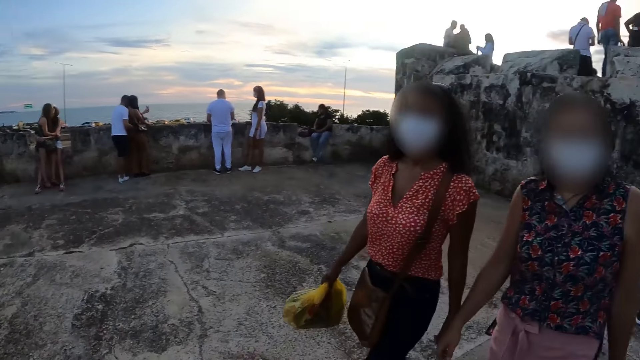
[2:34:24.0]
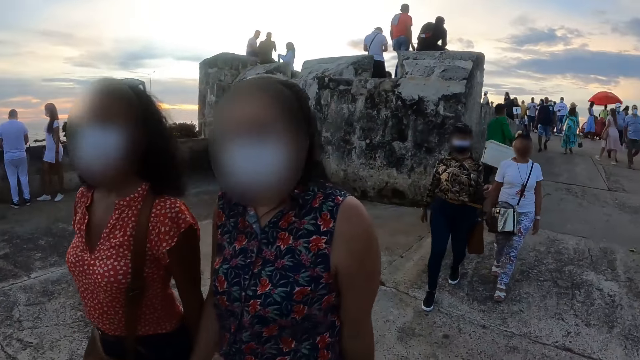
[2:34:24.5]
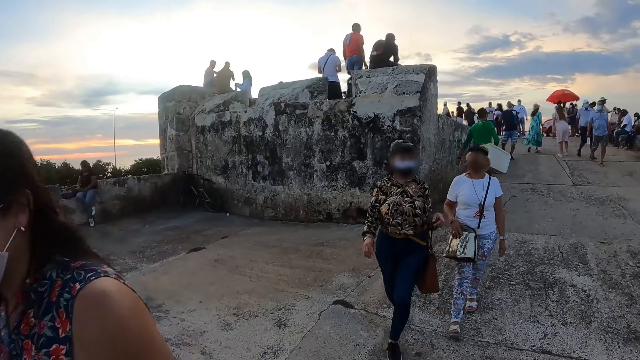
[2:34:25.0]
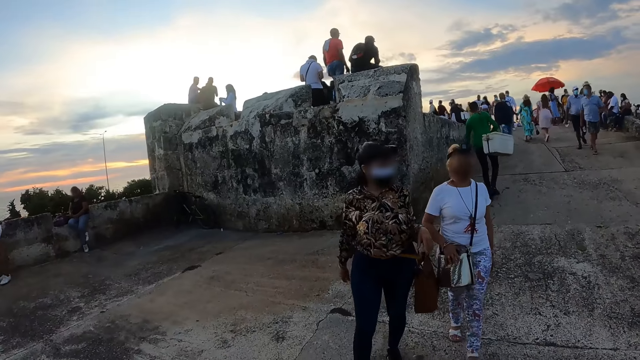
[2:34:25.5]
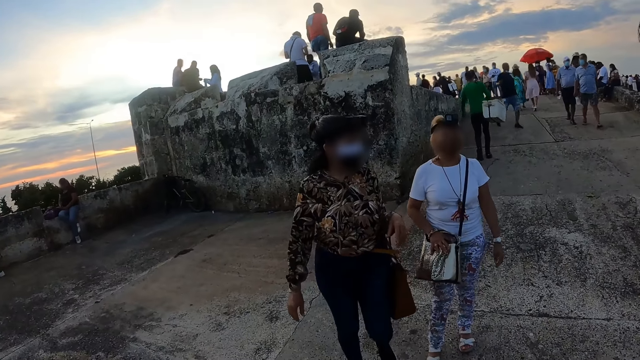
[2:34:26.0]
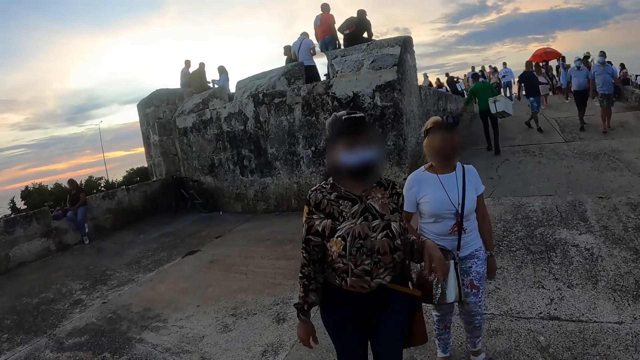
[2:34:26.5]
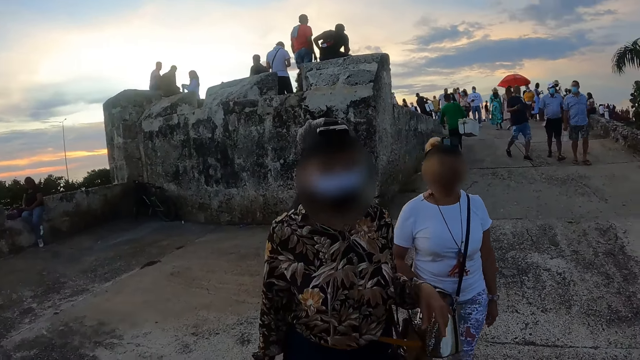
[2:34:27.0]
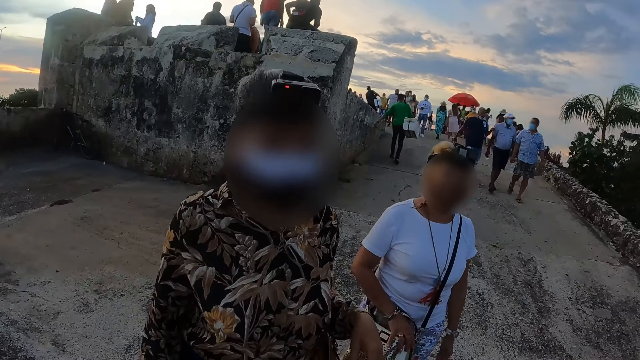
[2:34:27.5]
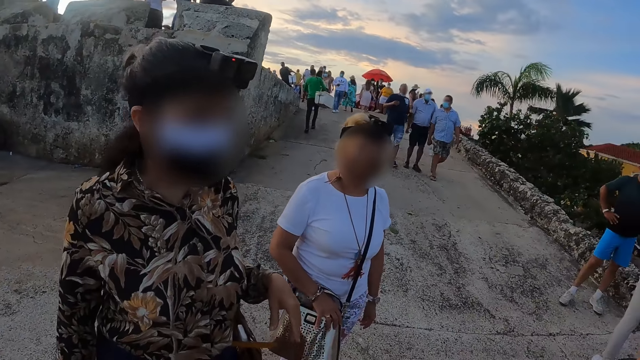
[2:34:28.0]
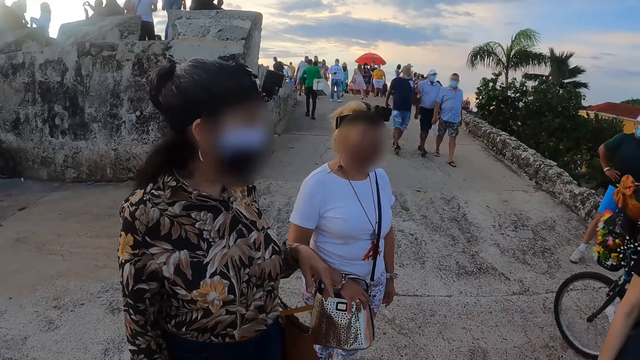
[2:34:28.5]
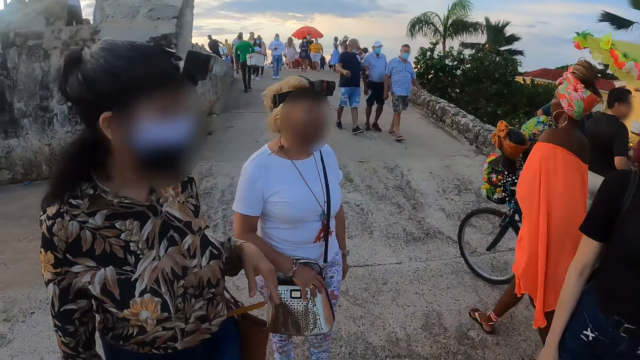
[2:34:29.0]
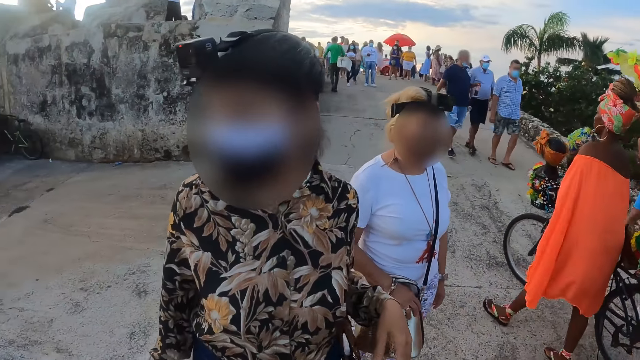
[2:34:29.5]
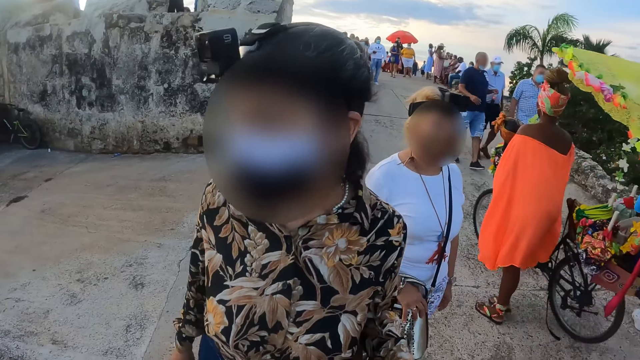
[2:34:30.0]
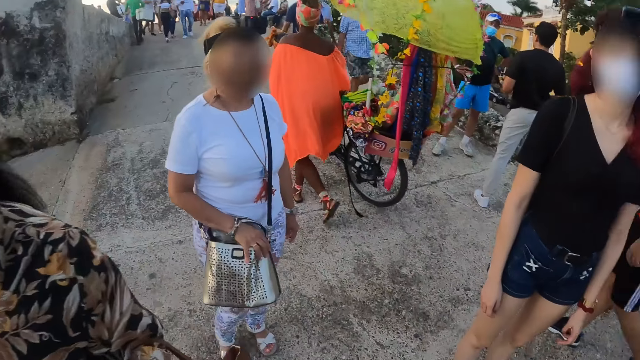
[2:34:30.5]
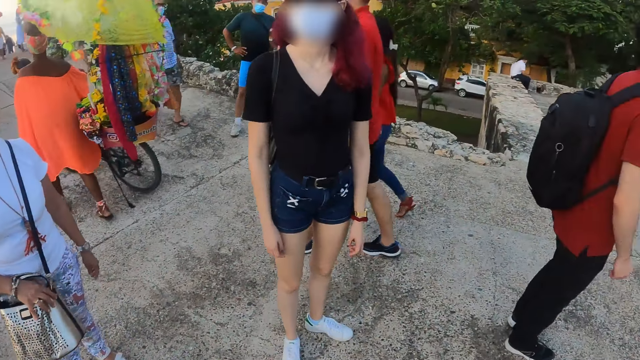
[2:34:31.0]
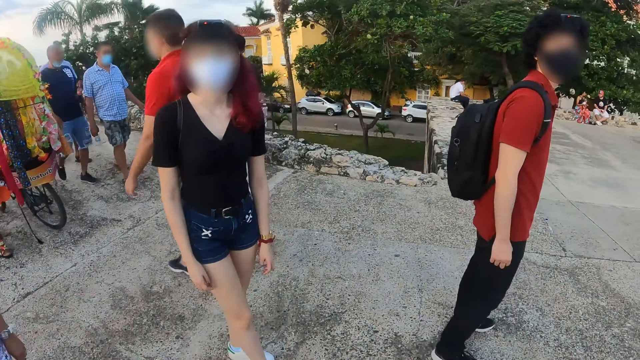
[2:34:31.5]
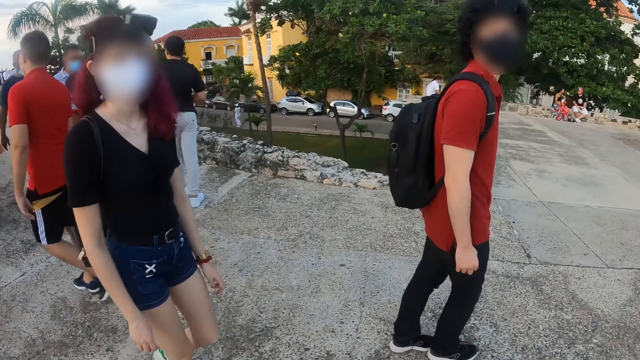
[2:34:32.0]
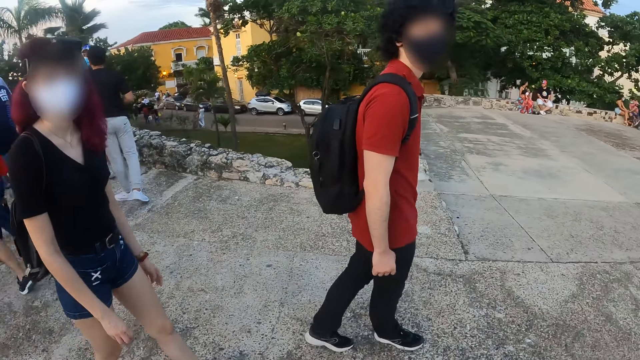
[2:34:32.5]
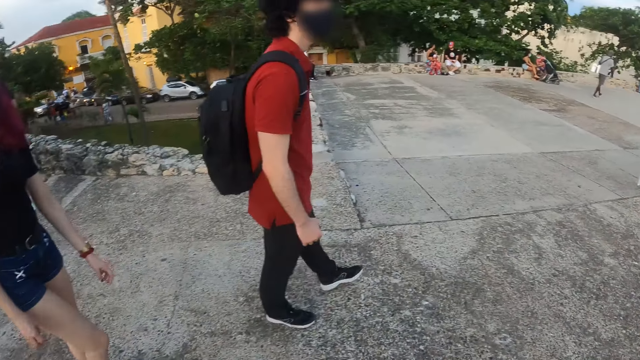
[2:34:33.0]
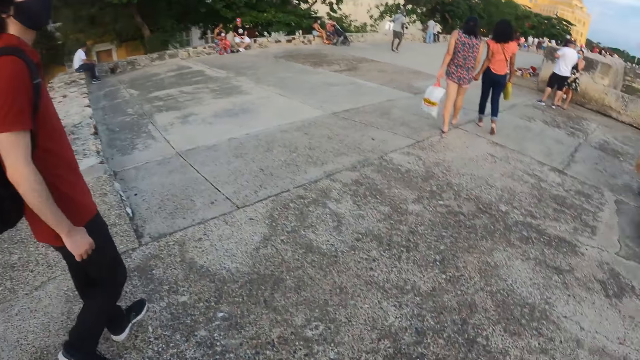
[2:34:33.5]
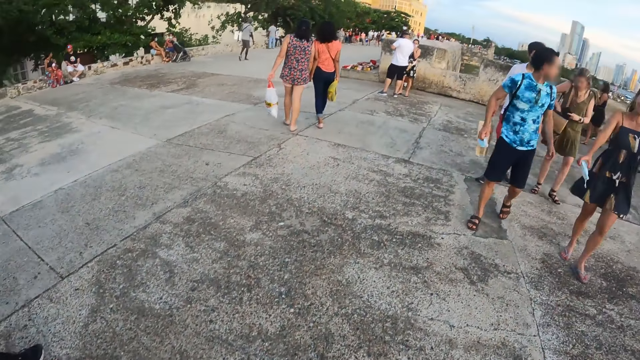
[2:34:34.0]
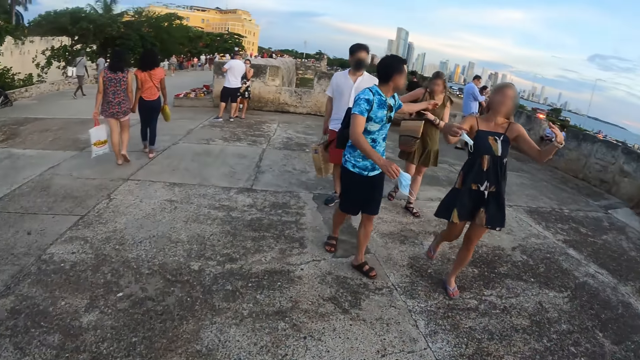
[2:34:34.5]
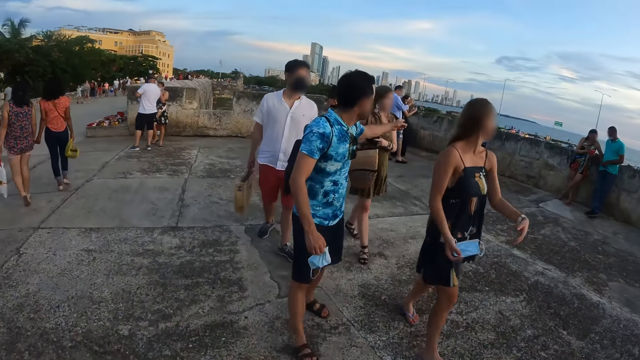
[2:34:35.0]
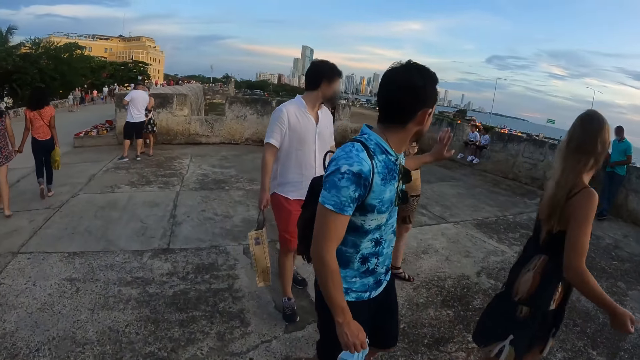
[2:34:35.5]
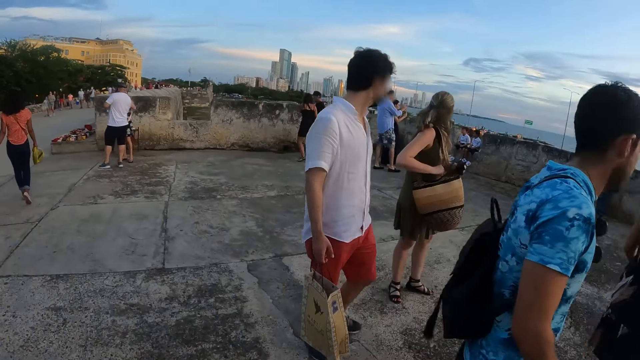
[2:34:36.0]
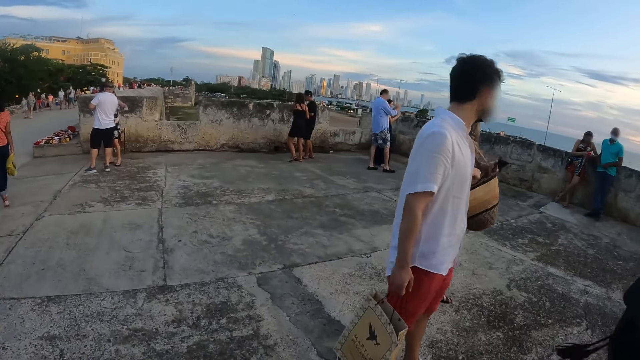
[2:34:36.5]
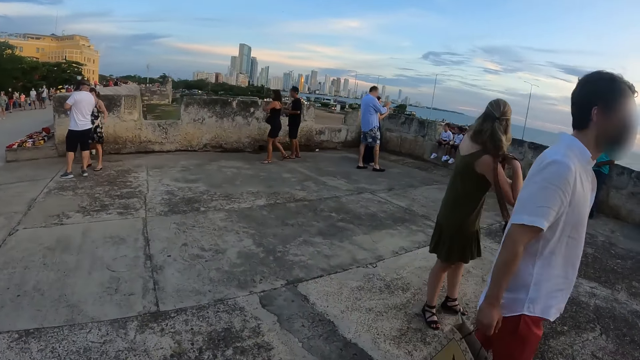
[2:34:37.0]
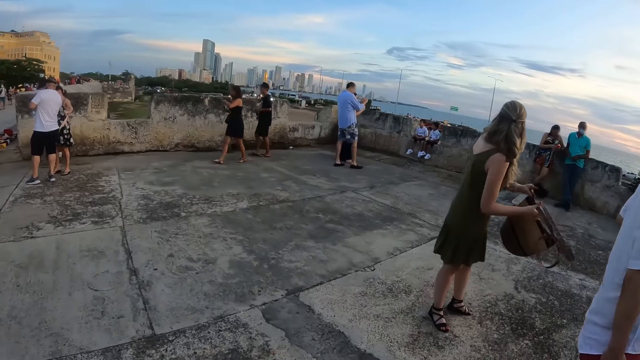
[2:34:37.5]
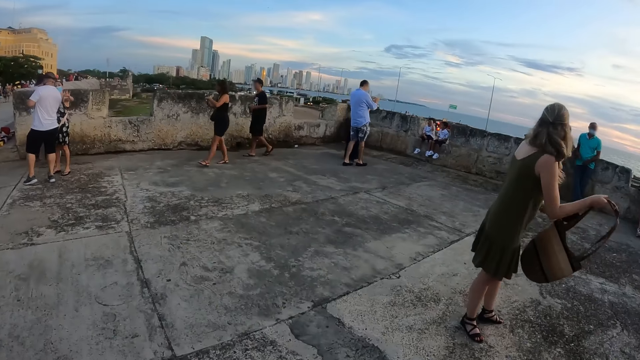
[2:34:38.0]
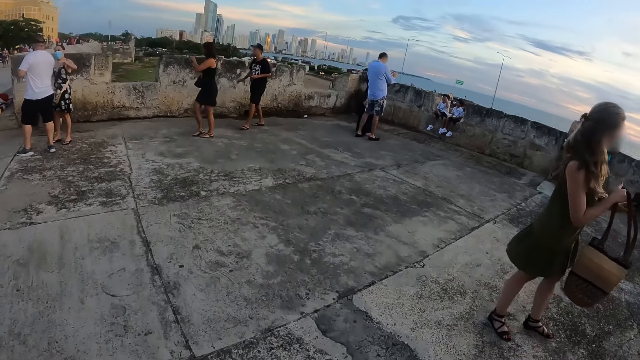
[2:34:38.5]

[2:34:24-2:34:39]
The camera wearer looks backwards. They interact with a woman. They turn round. They walk along the road.

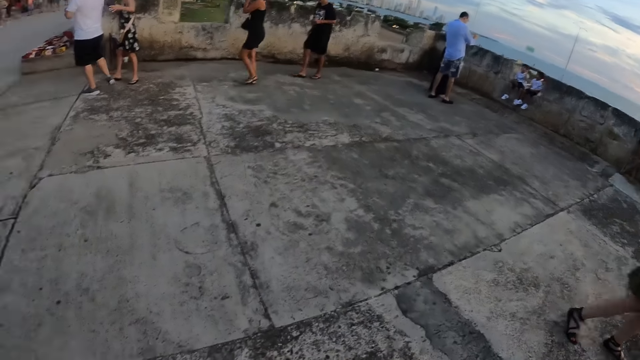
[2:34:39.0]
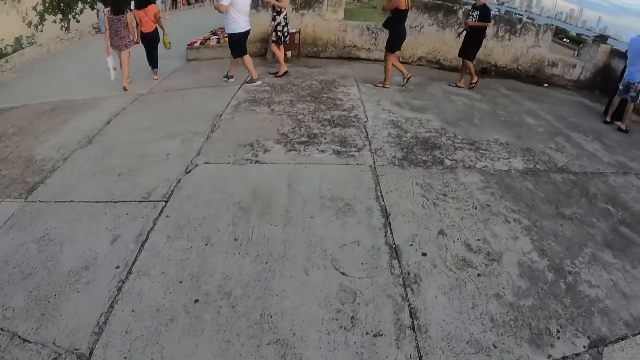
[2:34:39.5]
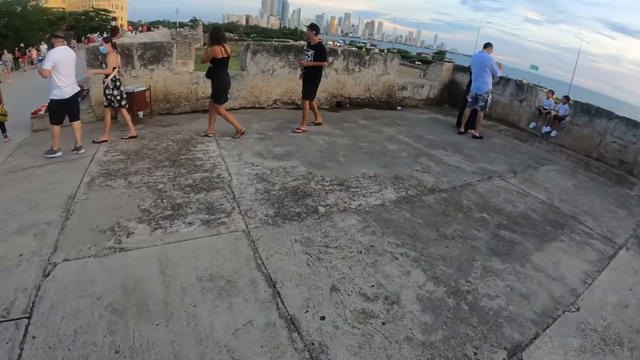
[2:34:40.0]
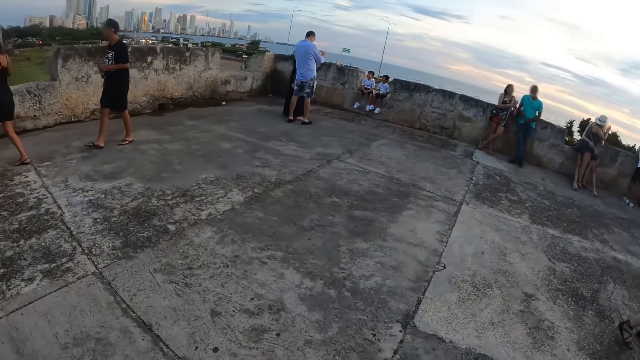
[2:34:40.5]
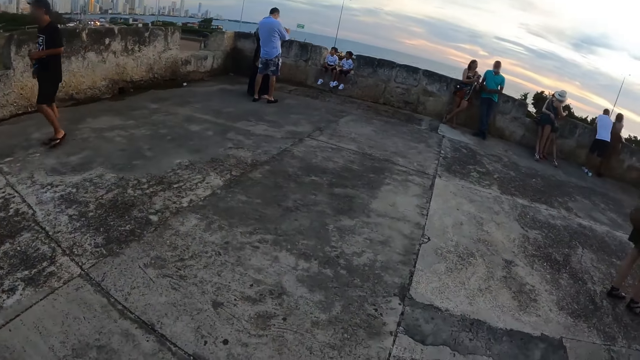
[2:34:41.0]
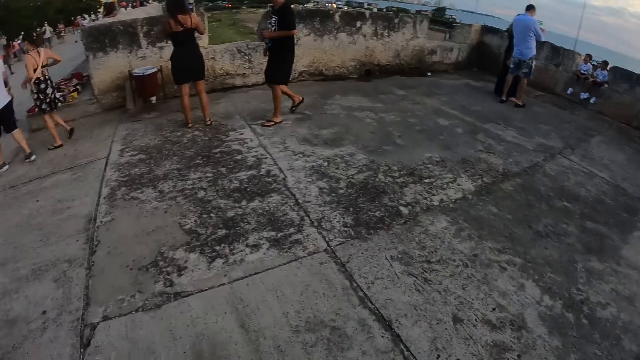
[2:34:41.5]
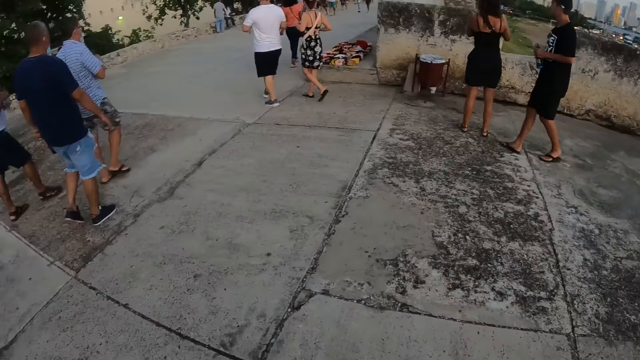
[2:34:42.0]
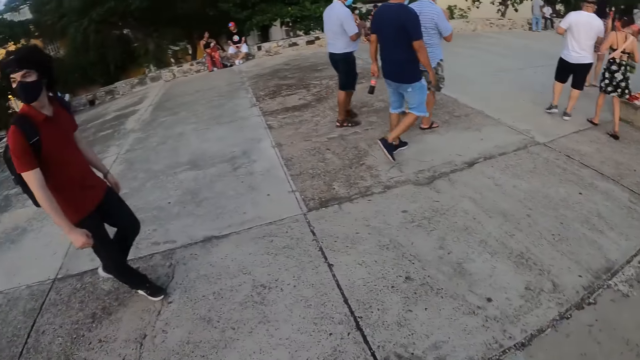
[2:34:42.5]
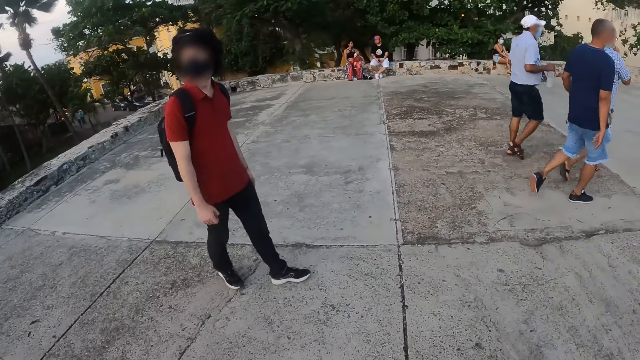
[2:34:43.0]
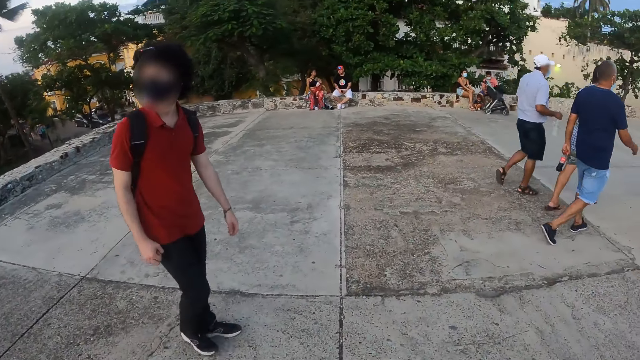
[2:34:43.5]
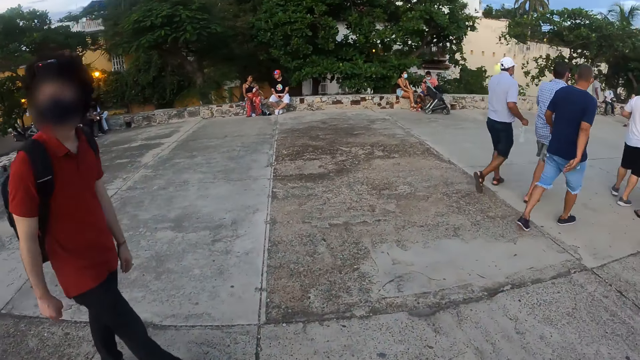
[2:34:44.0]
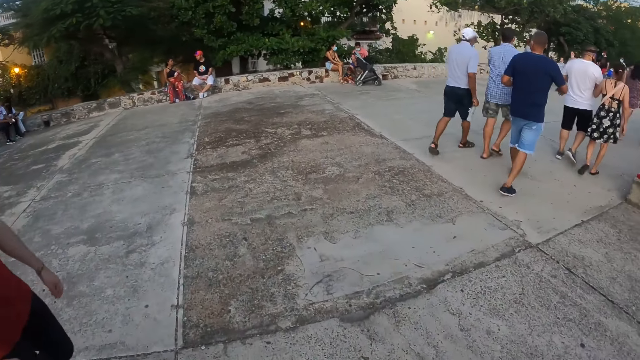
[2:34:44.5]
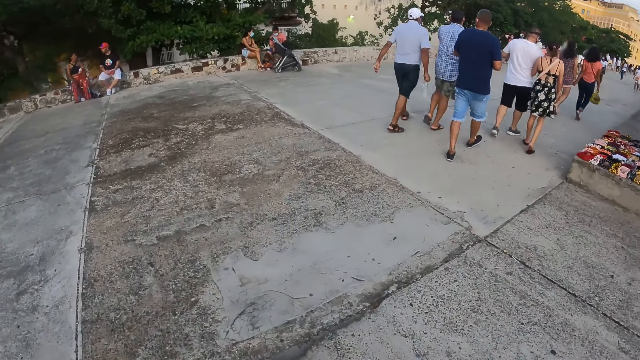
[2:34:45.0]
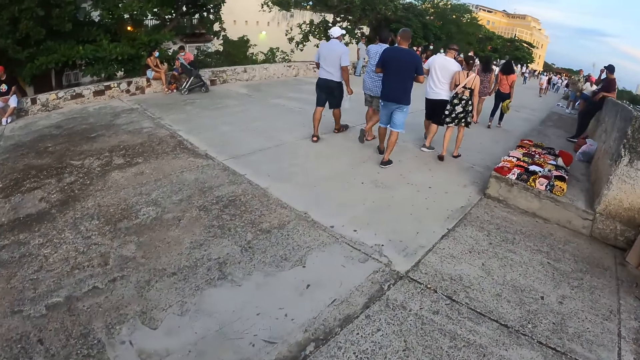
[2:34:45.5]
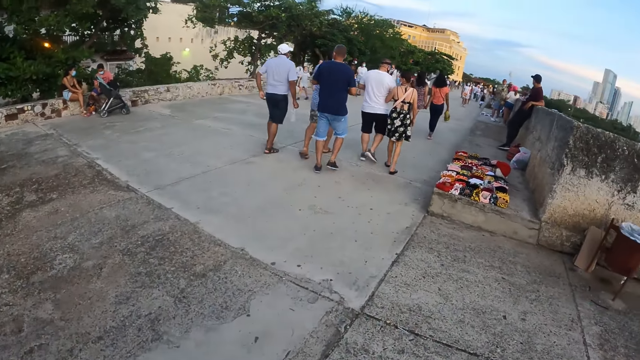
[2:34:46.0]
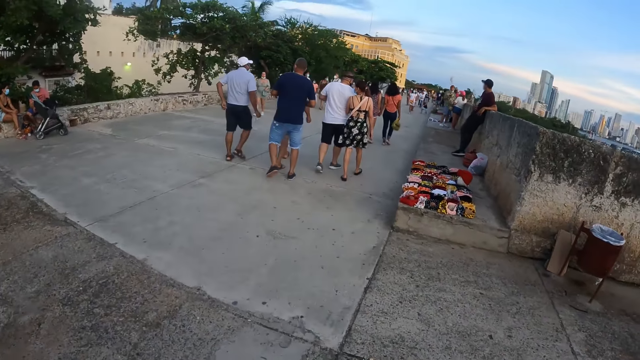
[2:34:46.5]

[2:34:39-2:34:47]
The camera wearer turns round.
